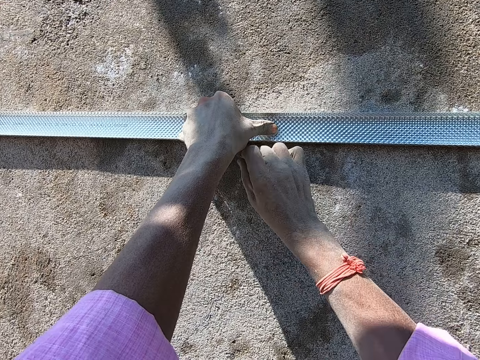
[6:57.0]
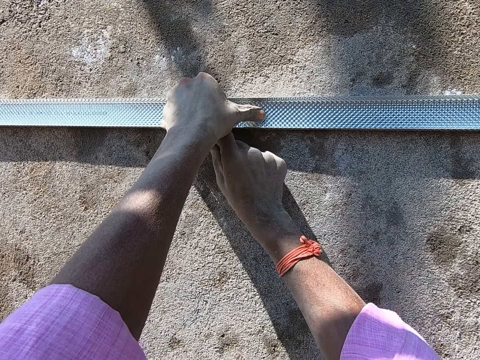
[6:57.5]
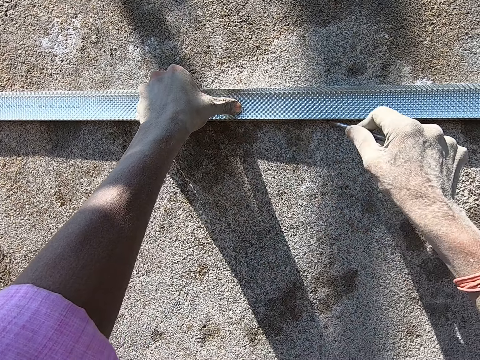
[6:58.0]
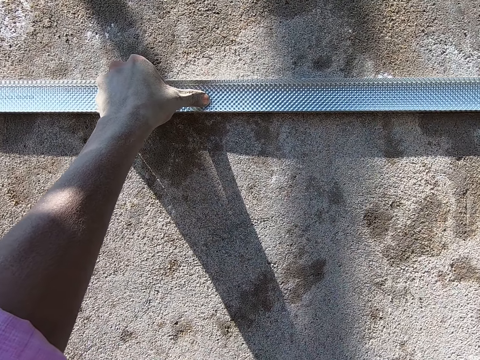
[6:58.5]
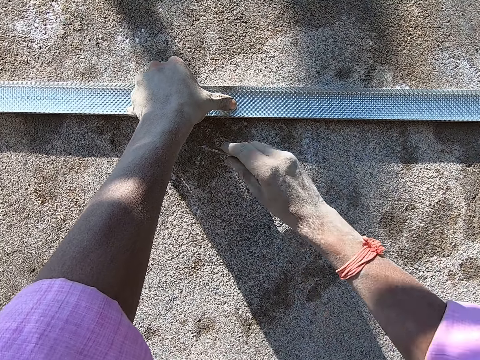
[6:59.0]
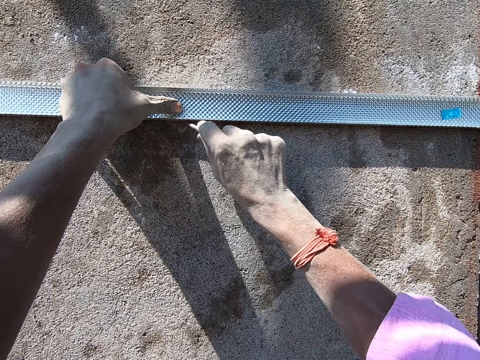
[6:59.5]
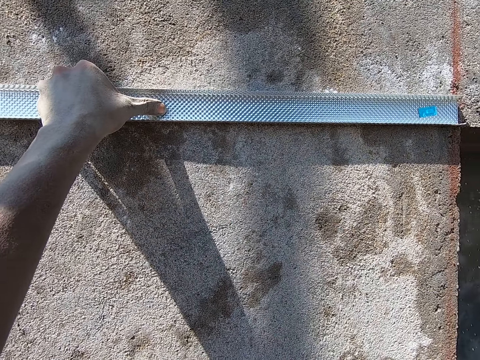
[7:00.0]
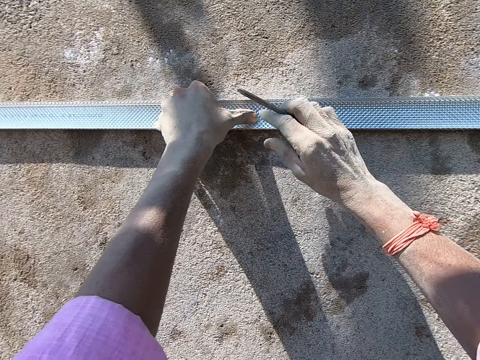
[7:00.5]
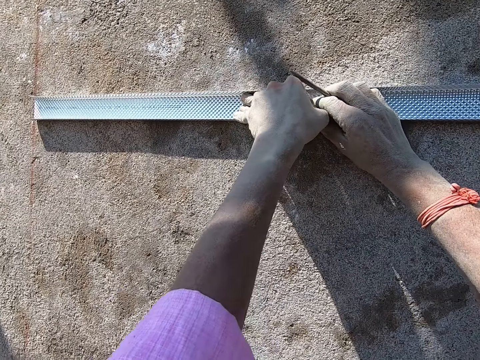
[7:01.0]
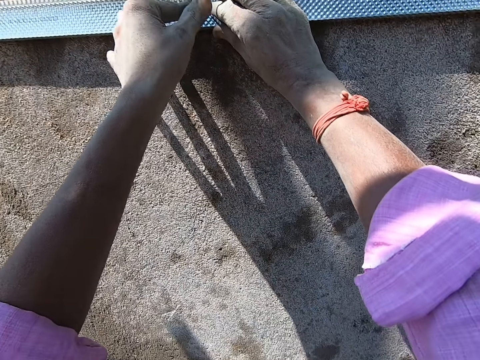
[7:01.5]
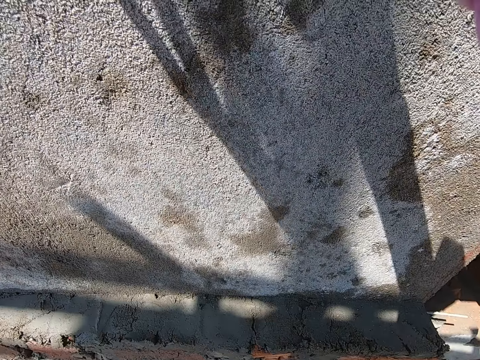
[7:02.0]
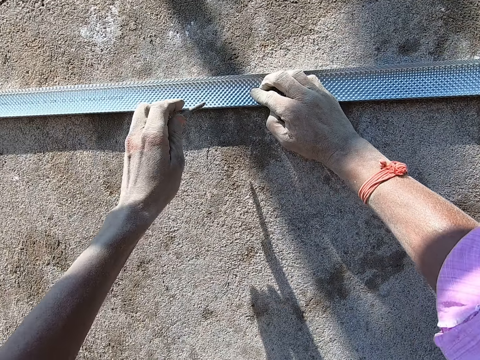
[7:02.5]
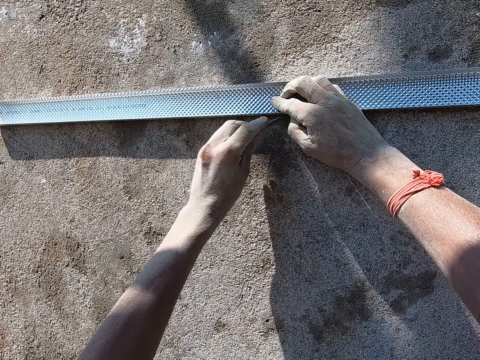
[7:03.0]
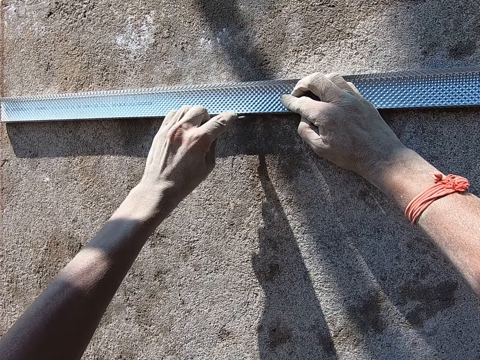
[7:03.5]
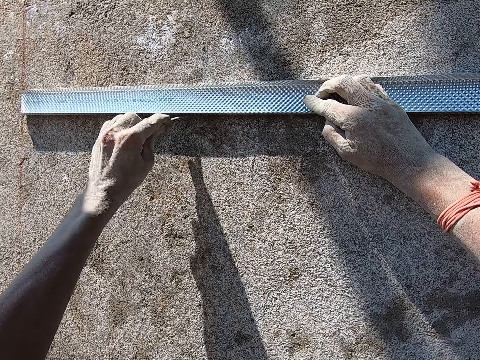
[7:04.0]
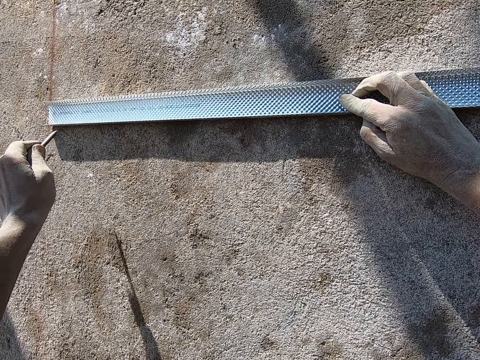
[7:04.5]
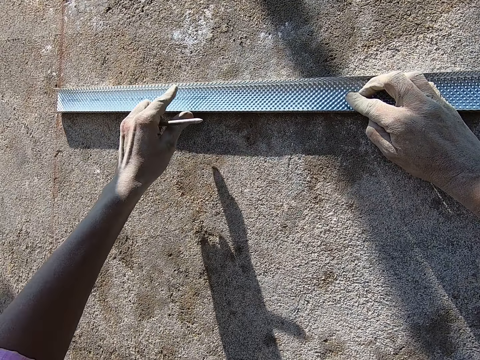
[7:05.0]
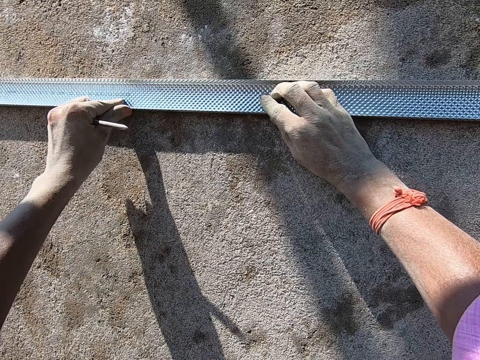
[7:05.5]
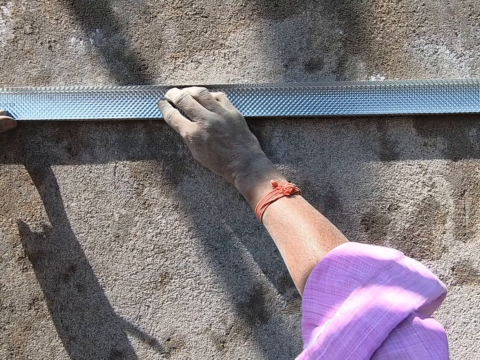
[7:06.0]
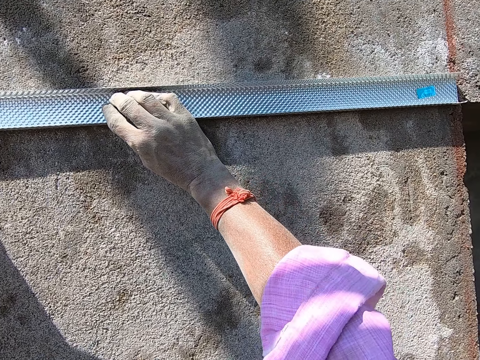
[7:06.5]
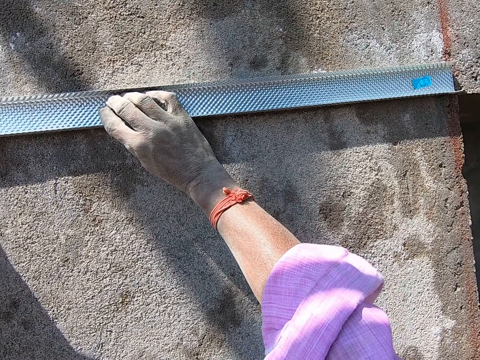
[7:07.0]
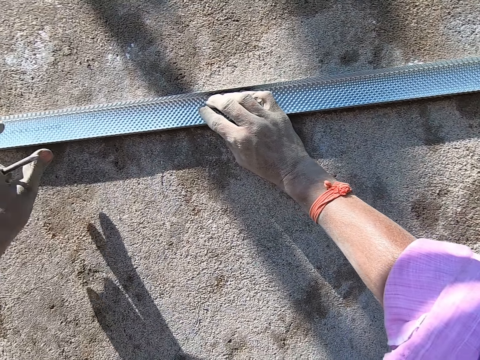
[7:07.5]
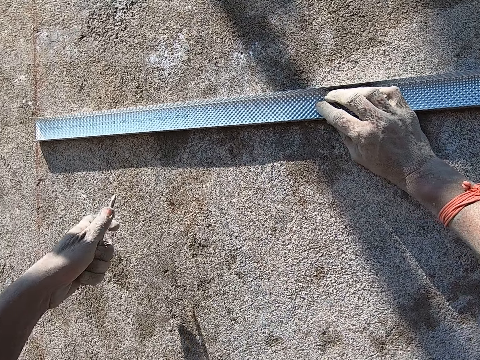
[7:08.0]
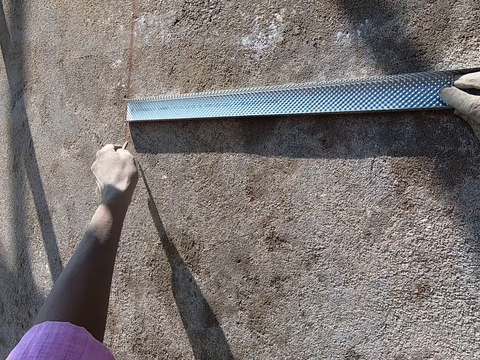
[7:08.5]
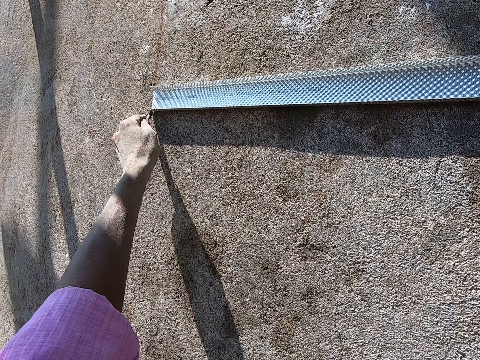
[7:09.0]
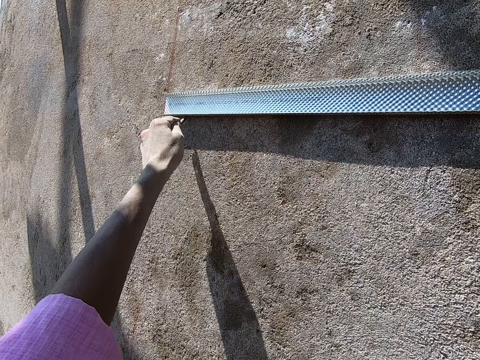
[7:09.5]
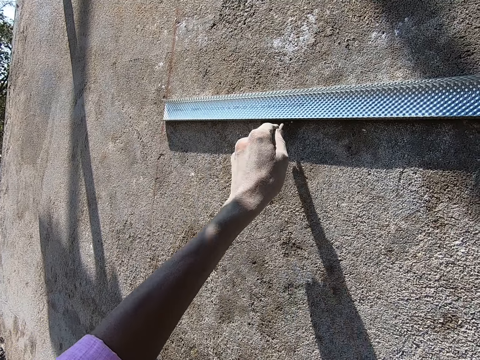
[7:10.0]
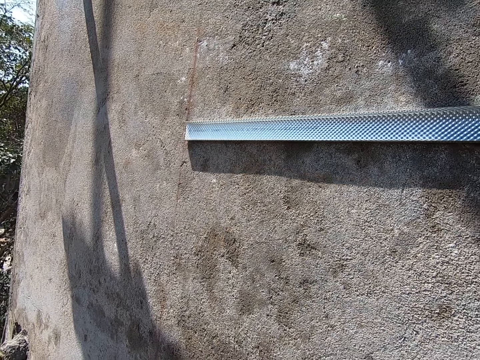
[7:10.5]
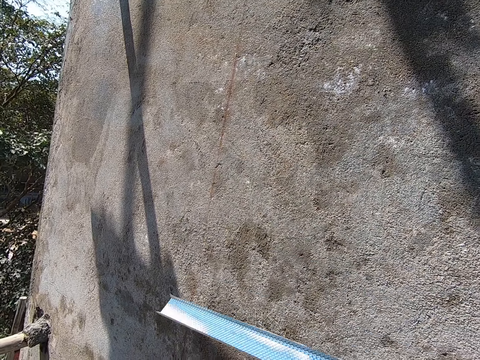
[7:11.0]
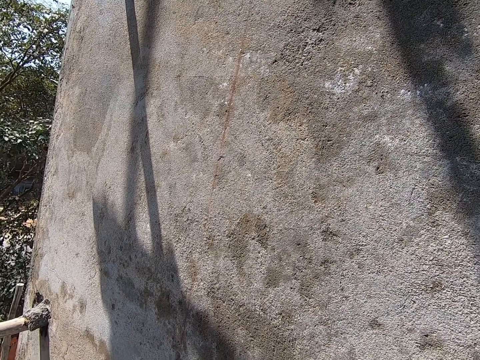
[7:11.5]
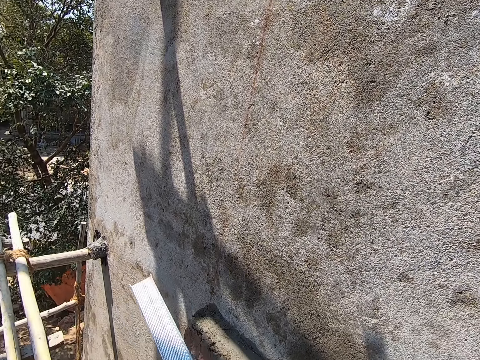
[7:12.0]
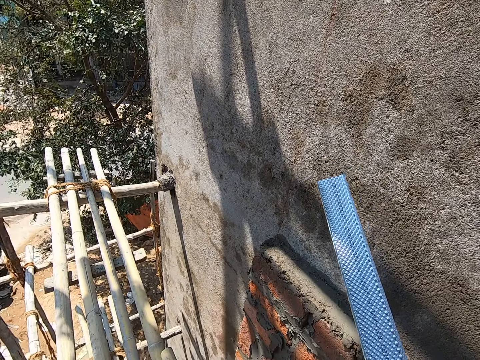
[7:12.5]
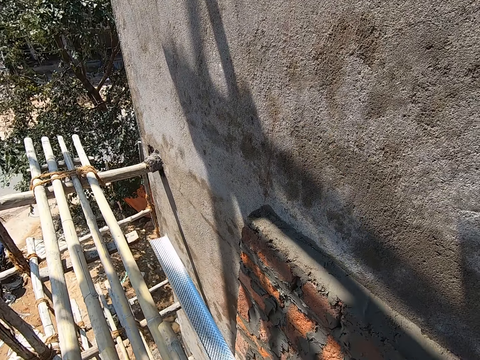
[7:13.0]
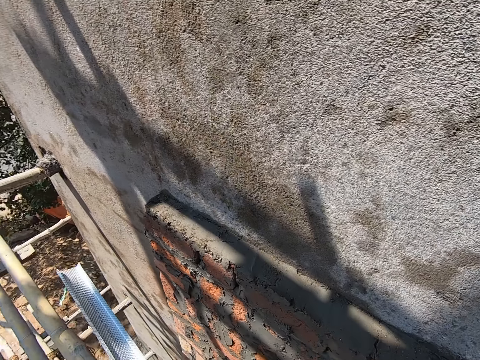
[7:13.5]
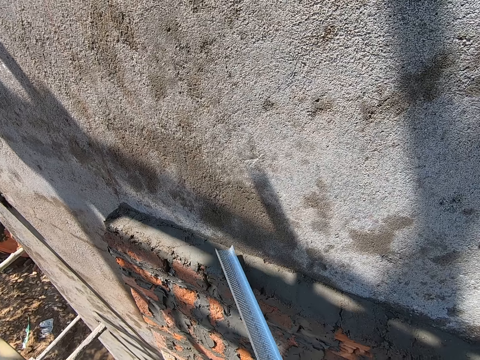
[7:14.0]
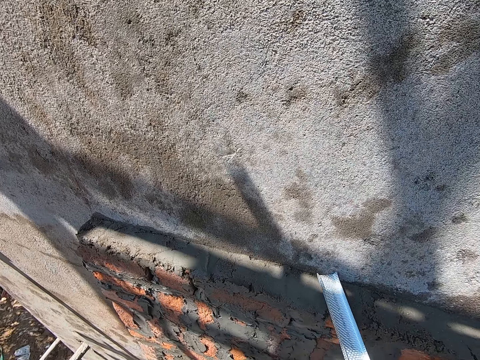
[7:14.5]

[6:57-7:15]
The camera wearer marks the wall with the nail in his right hand. He holds the metal plank on the wall with both hands. He transfers the nail to the left hand. He marks the wall with the nail in his left hand. He holds the metal plank on the wall with both hands. He holds the metal plank on the wall with his right hand. He marks the wall with the nail in his left hand. He holds the aluminum rod.

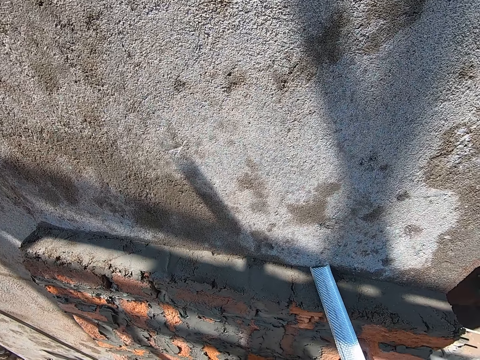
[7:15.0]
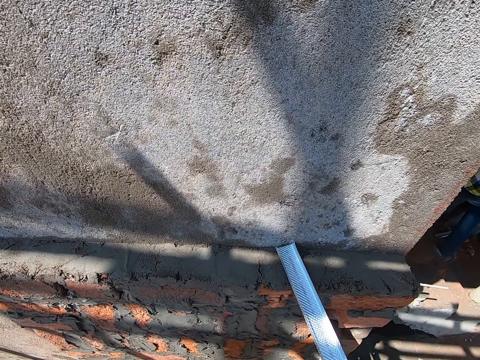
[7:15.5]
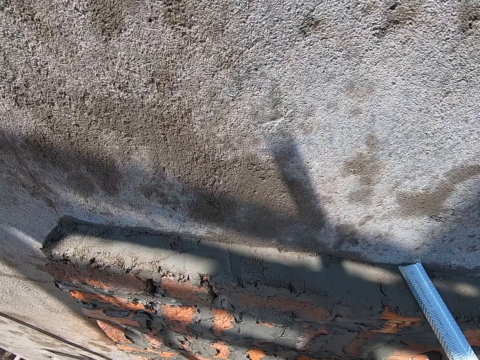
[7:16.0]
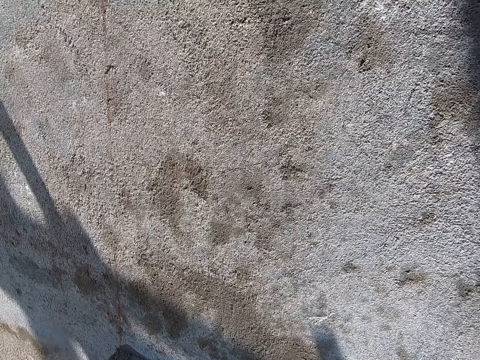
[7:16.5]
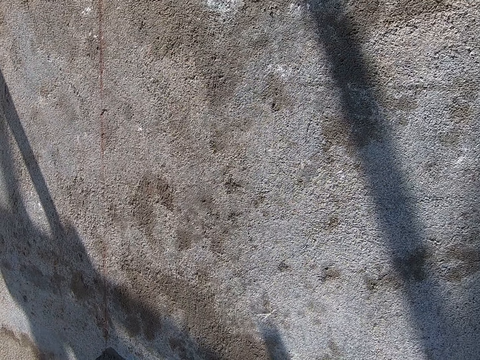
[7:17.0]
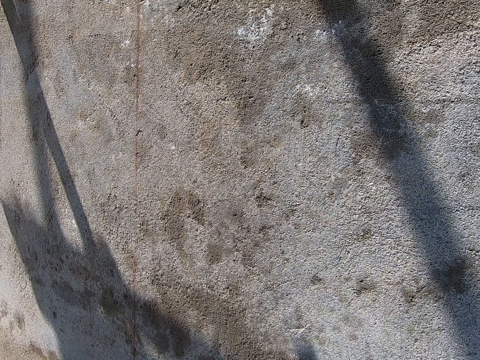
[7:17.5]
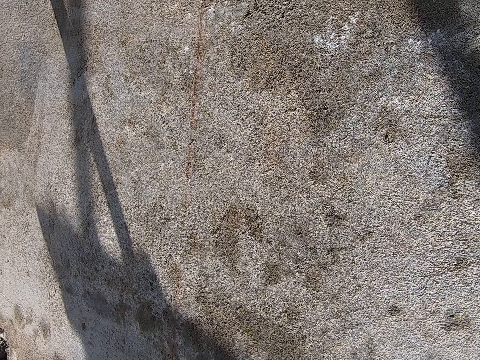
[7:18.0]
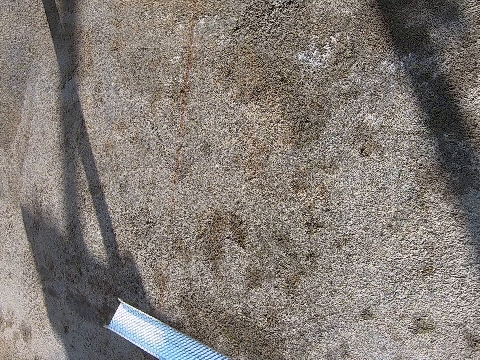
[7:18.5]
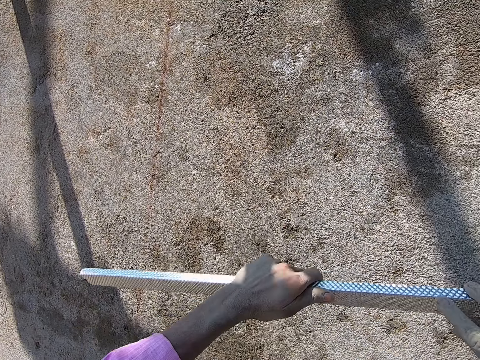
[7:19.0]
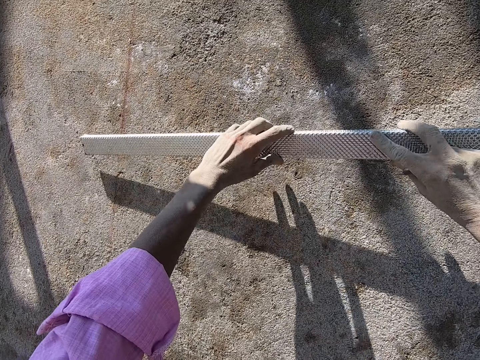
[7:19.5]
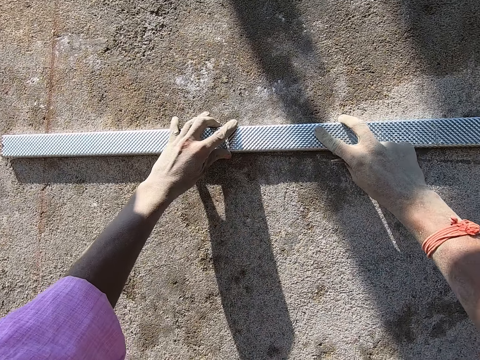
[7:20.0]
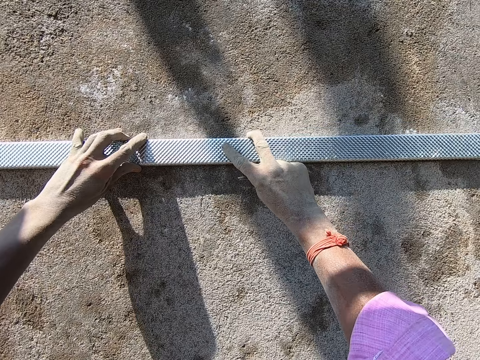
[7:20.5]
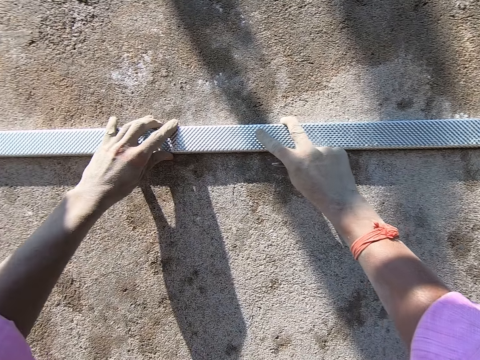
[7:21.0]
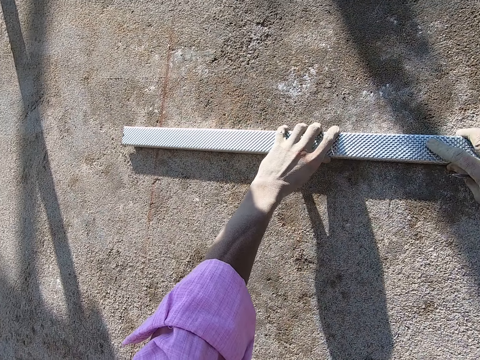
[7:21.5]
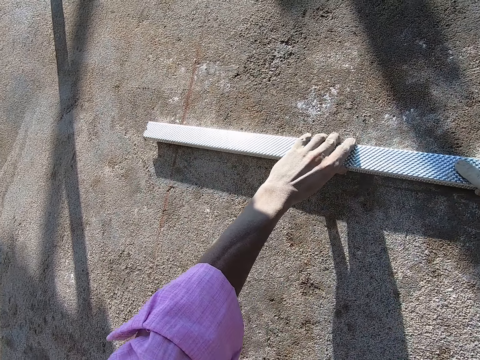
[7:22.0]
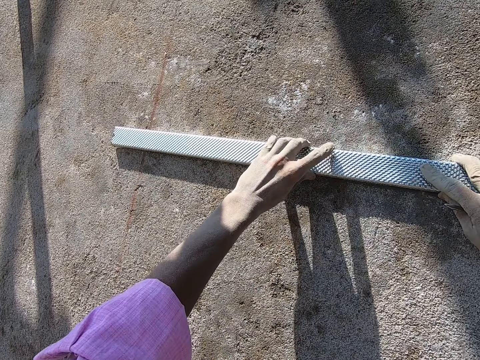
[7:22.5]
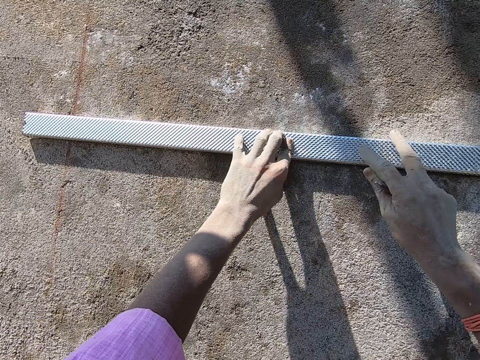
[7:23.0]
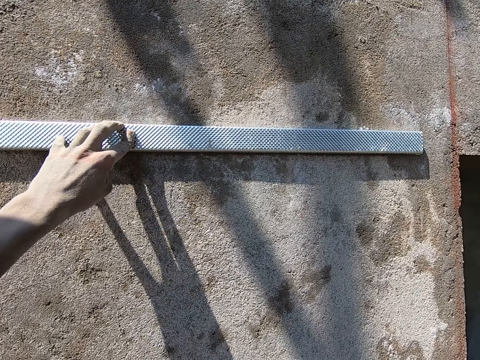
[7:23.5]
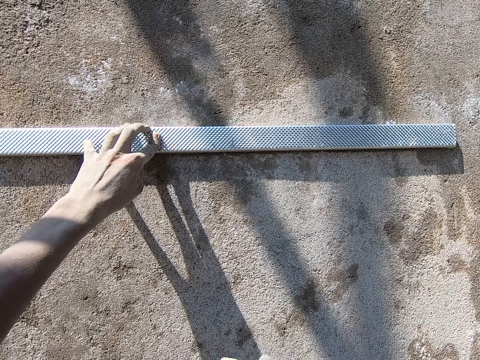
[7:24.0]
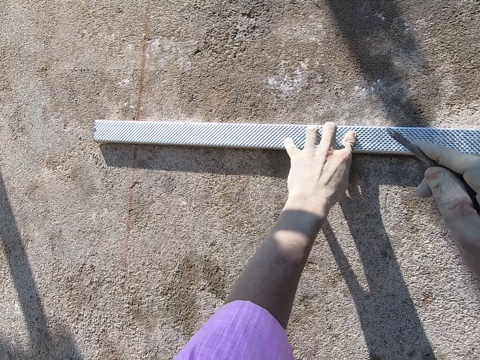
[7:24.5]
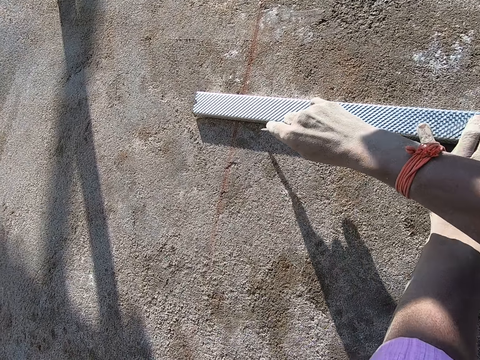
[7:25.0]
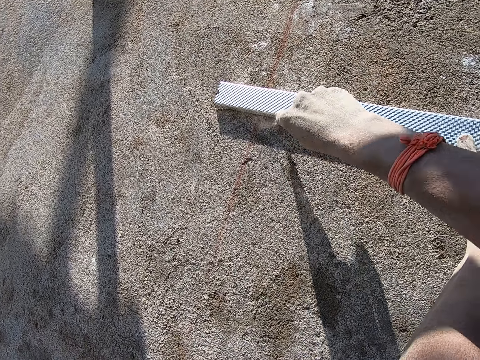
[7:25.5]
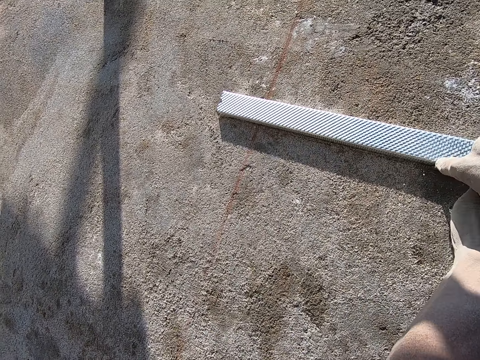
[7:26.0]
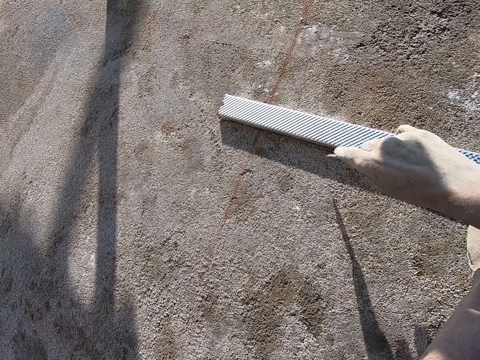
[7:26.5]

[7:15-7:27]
The camera wearer places the metal plank on the wall with both hands. He adjusts the metal plank on the wall with both hands. He marks the wall with the nail in his right hand.
